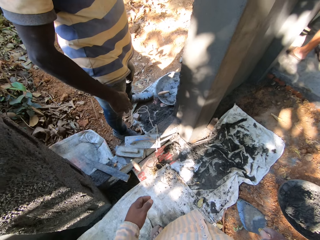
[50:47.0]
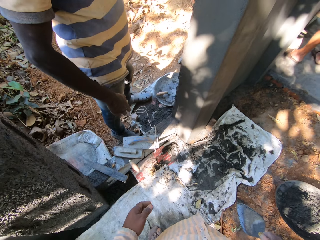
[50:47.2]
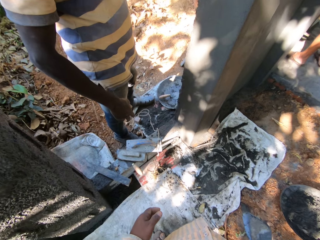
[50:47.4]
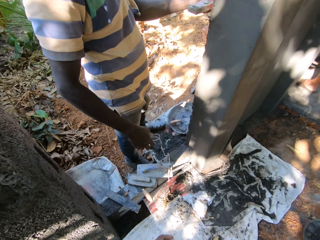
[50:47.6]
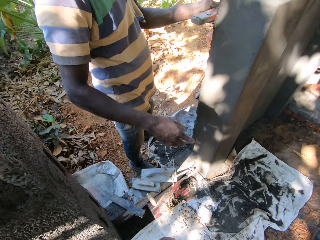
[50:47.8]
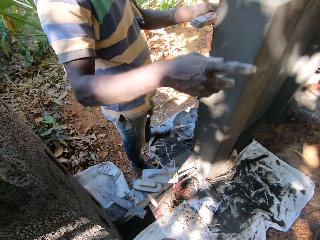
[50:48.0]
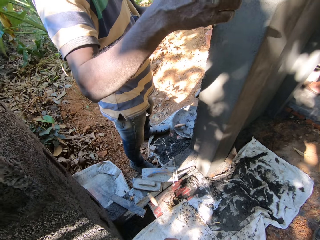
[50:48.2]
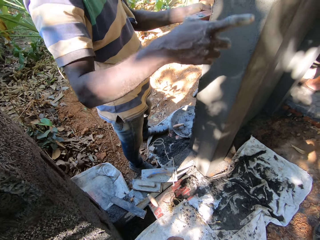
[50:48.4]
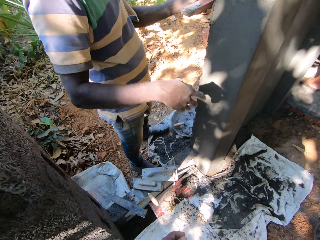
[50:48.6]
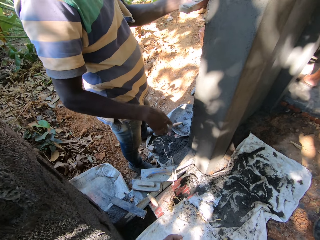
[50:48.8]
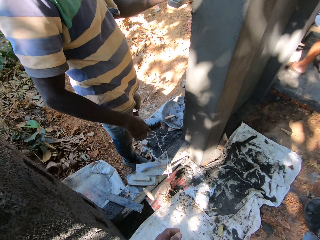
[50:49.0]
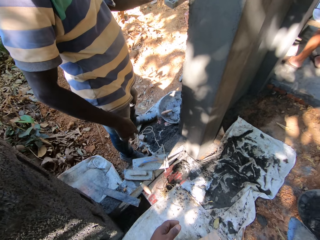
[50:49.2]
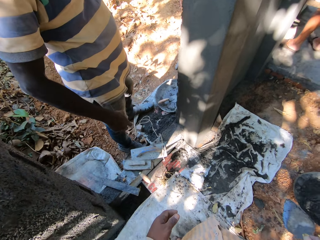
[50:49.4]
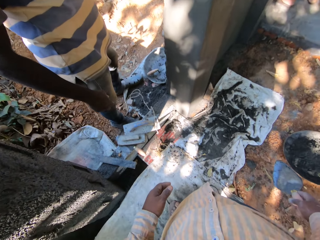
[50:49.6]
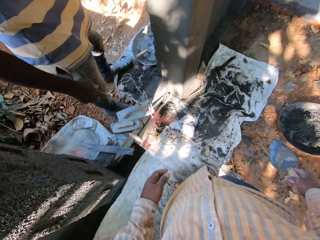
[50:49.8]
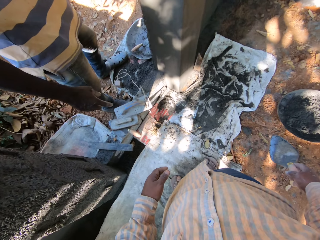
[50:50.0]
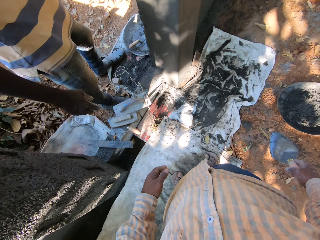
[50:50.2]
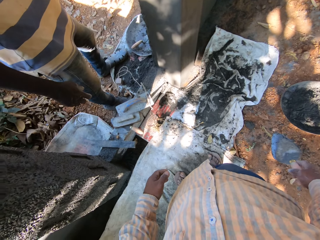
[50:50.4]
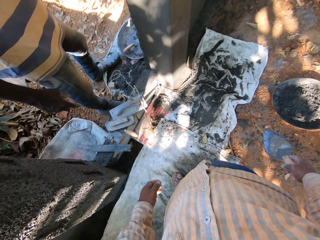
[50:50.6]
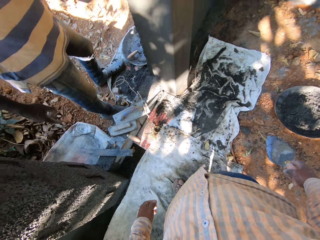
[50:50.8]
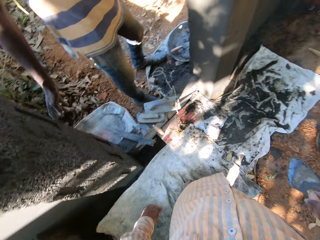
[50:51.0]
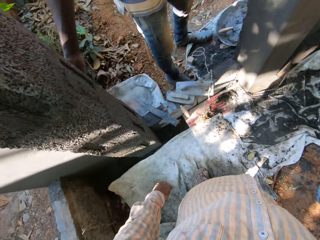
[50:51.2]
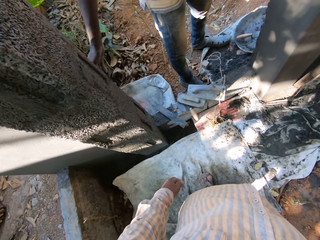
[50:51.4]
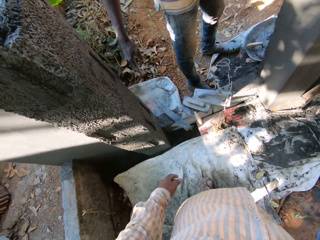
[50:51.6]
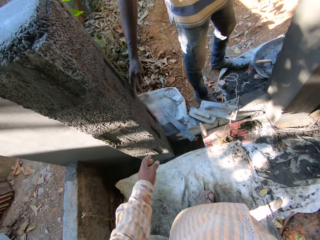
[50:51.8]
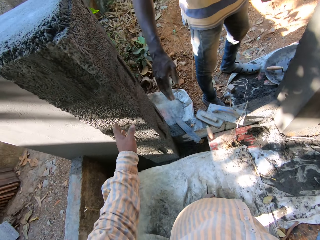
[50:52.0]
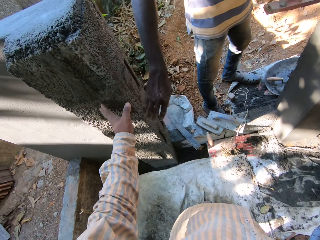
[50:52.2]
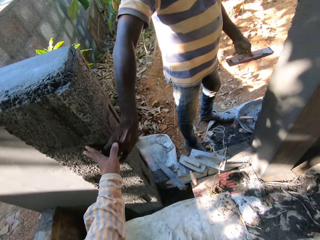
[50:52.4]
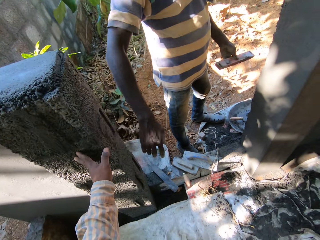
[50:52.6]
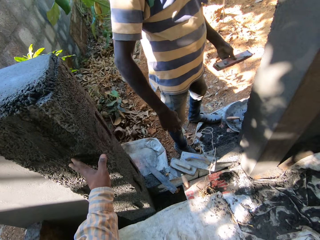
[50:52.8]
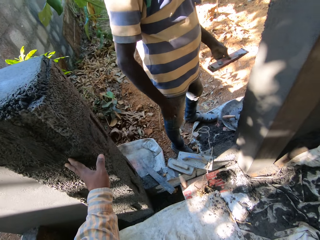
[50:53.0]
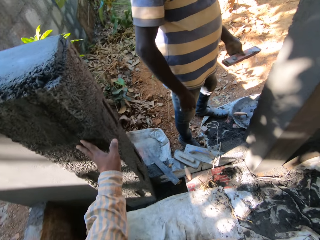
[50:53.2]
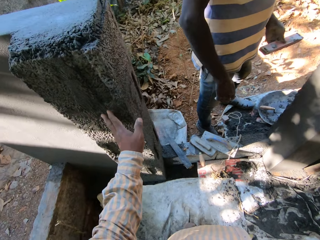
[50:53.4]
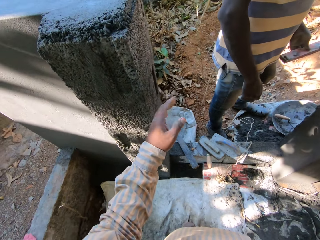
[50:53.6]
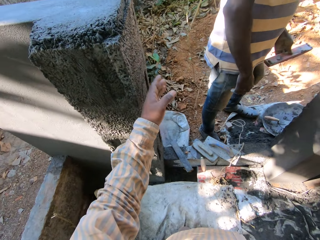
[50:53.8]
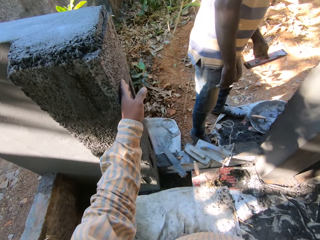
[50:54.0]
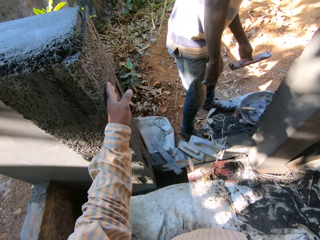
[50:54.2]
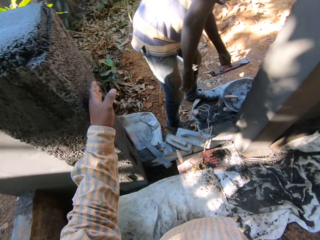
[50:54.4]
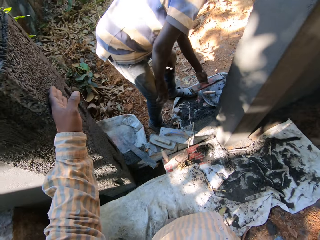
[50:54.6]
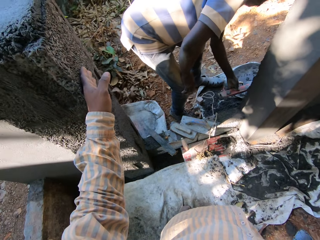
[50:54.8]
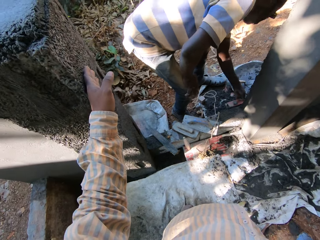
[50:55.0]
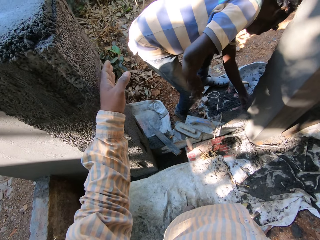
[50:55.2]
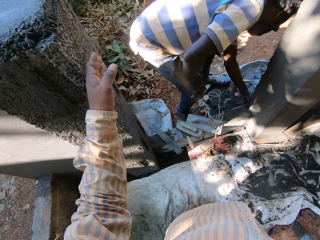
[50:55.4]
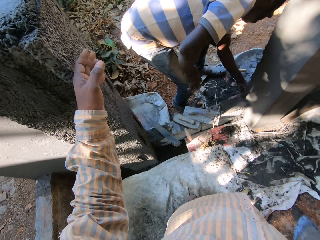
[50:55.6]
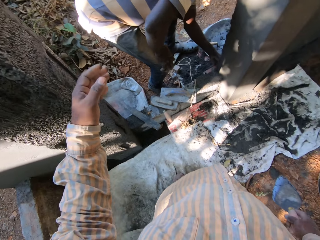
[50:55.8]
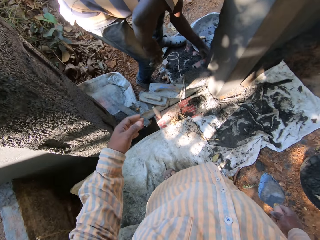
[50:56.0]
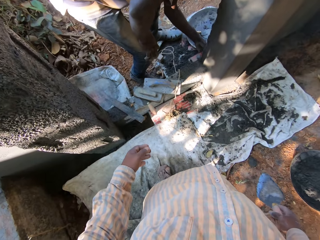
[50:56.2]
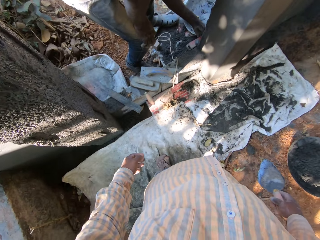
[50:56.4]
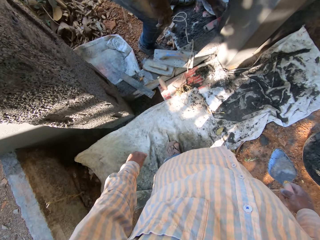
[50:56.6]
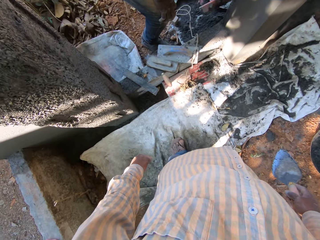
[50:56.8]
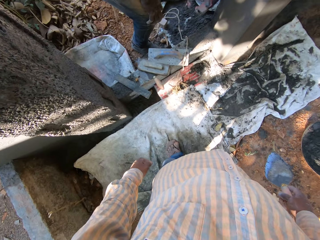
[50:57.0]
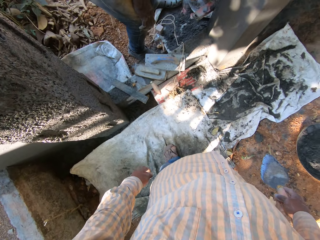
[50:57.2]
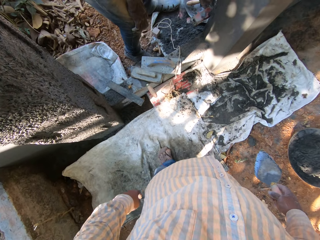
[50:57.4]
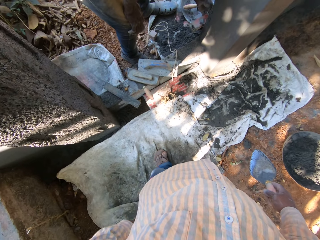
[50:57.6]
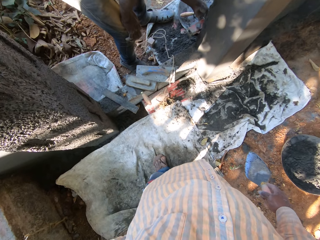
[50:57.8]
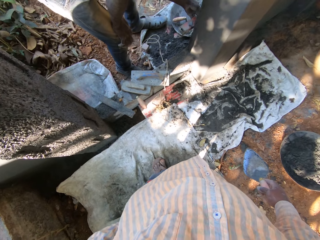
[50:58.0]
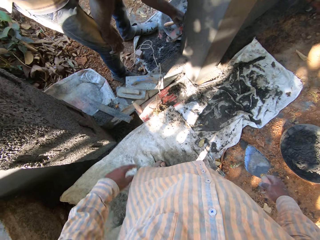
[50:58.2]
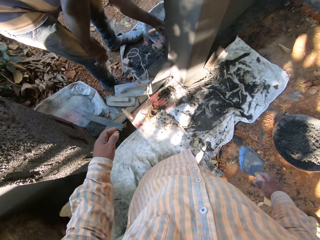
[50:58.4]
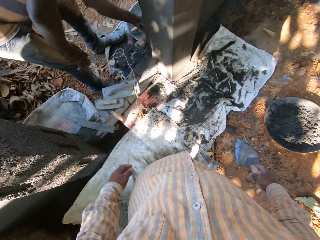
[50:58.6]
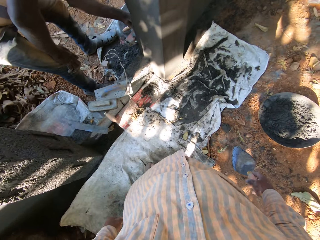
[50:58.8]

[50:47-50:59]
A male points at something with the hand, converses with the camera wearer and touches the wall. The camera wearer touches the wall. The male converses with the camera wearer. The male smoothens the wall with the spirit level in his left hand. He levels the wall.

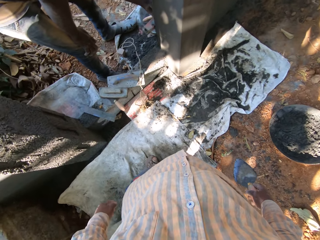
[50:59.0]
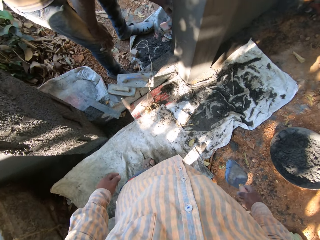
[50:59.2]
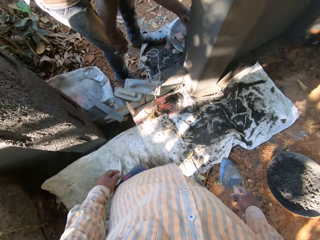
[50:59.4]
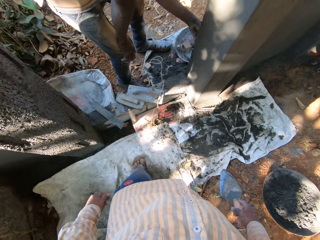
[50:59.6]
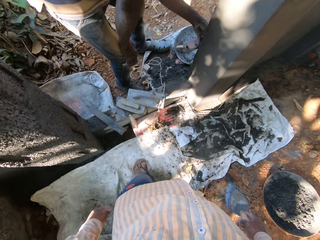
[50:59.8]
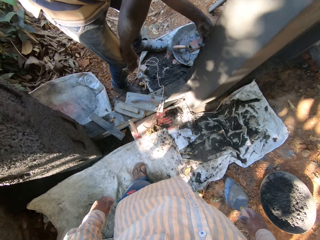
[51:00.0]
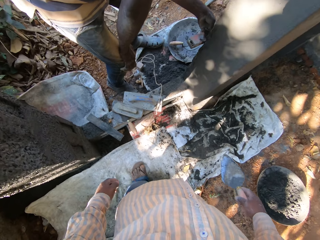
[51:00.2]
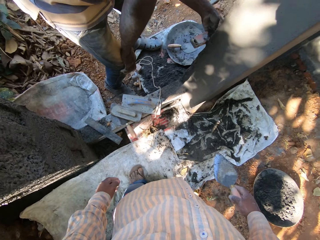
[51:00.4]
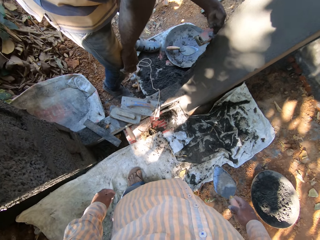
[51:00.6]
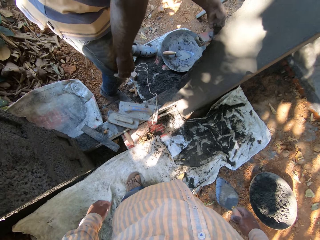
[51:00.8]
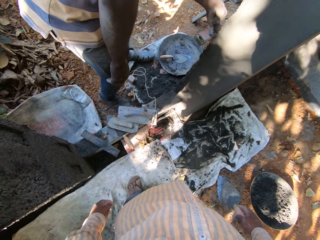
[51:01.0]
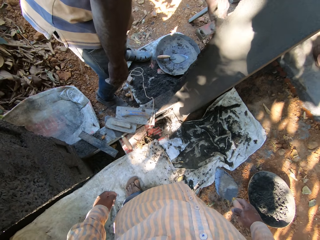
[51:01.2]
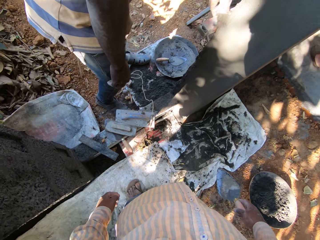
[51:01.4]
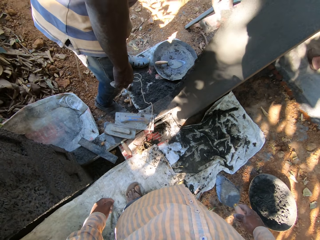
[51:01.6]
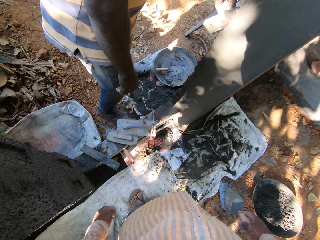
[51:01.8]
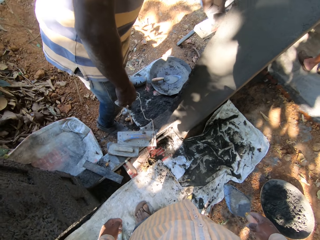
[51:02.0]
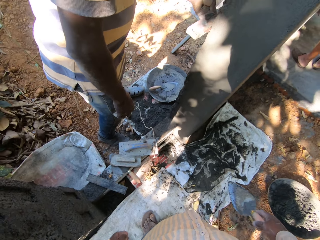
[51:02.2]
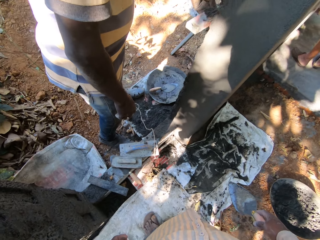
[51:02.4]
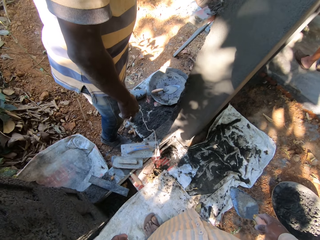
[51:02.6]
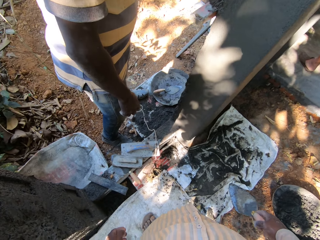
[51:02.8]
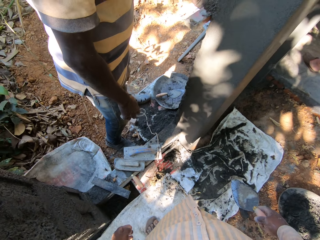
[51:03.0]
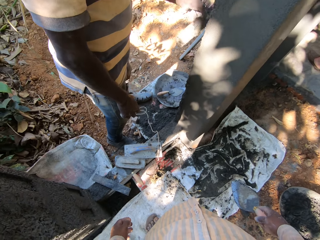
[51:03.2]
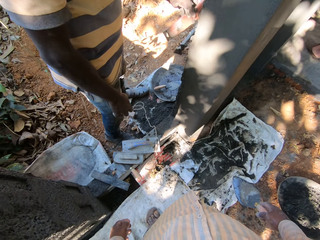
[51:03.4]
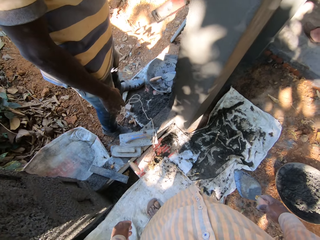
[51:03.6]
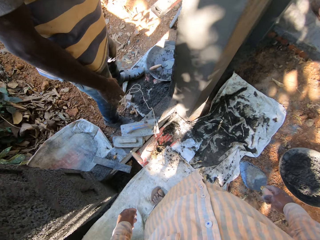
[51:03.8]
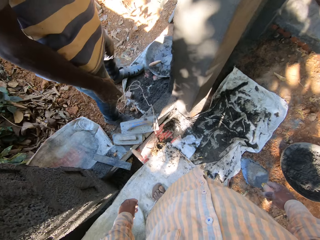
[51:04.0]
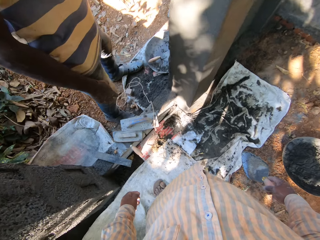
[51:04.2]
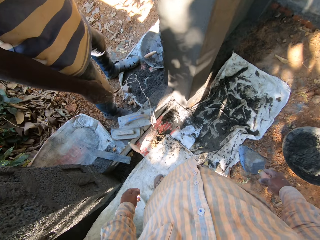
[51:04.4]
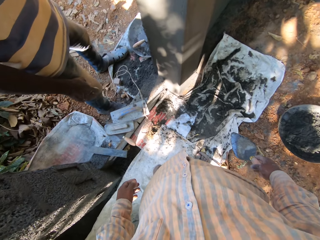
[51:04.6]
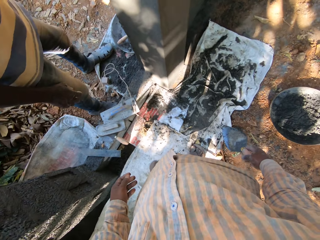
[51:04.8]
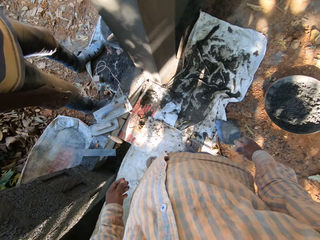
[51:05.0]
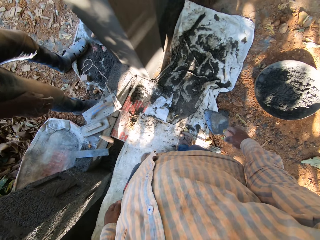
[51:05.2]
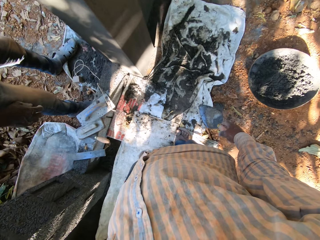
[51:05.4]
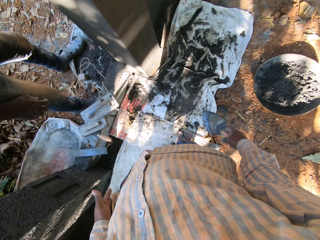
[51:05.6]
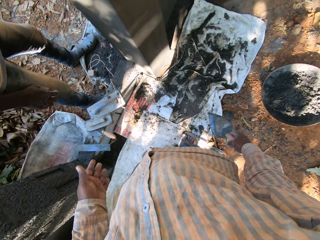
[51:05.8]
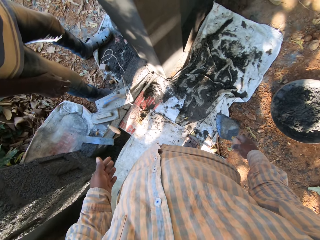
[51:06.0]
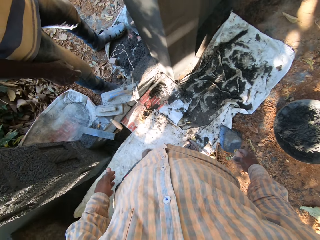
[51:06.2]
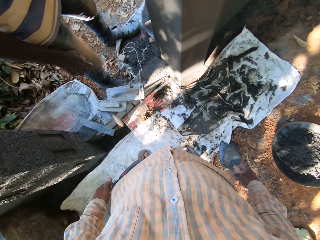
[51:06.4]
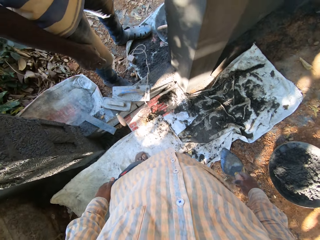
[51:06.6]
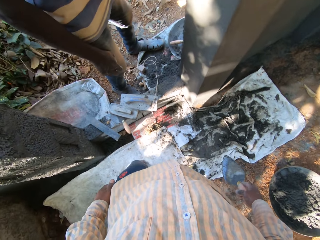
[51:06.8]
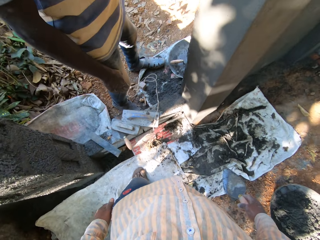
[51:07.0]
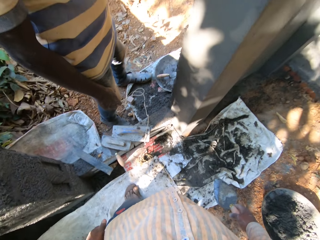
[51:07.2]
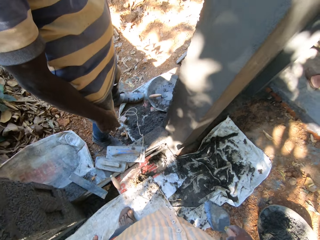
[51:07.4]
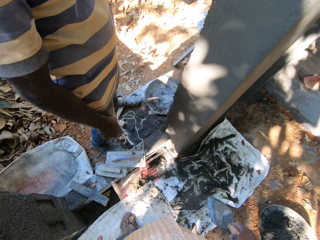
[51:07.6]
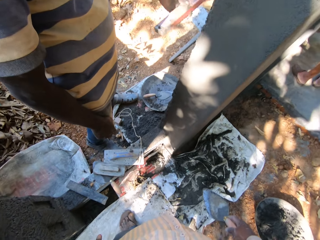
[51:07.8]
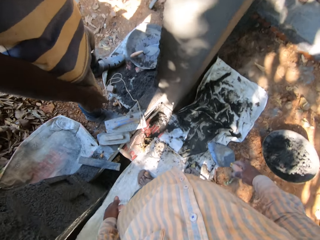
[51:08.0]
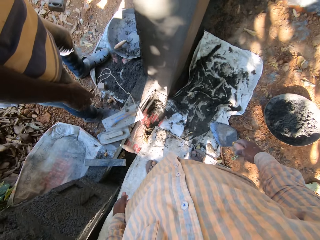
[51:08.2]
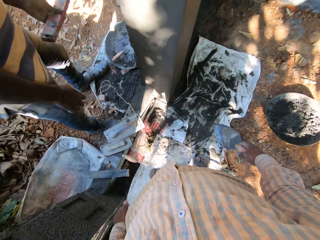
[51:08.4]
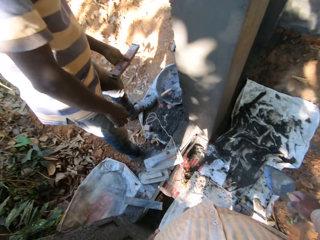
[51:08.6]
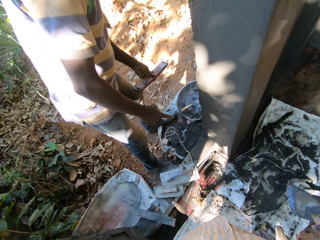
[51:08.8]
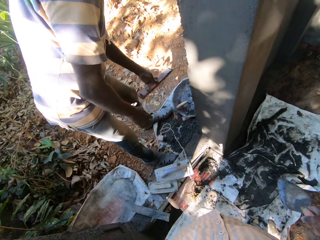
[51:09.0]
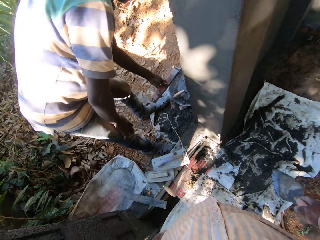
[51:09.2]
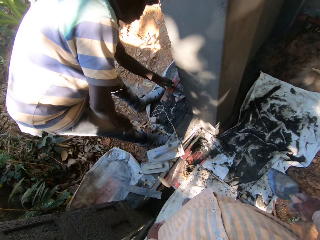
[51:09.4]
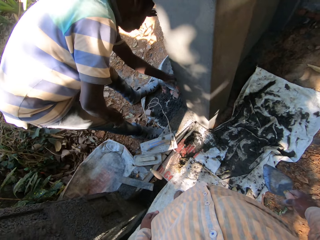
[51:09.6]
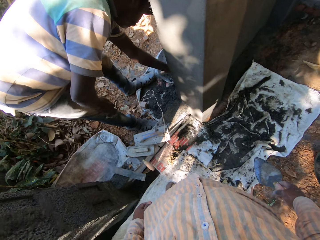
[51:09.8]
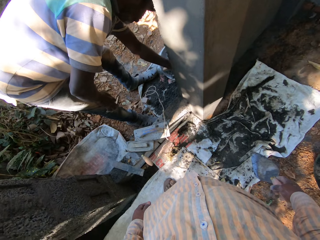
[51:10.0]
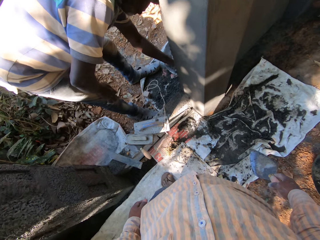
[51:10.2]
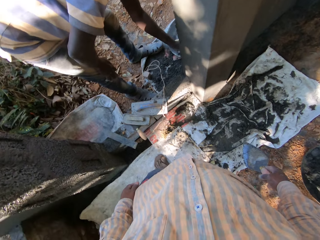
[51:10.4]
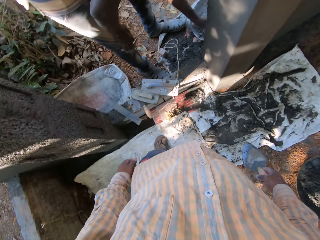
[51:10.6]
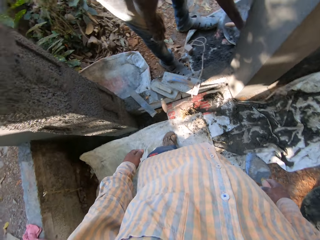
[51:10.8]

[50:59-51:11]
A male converses with the camera wearer.
